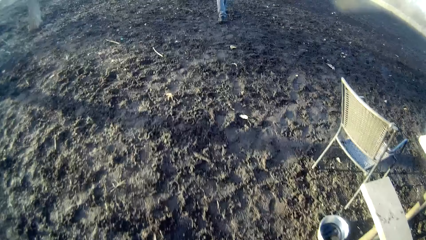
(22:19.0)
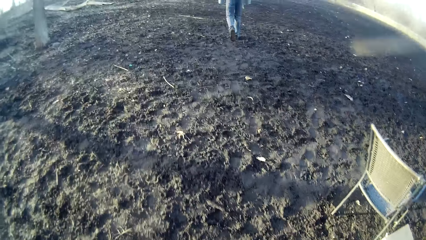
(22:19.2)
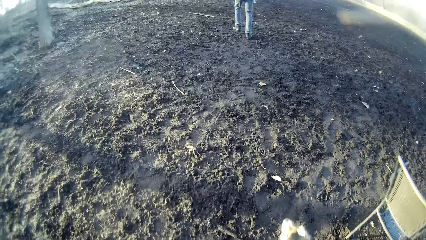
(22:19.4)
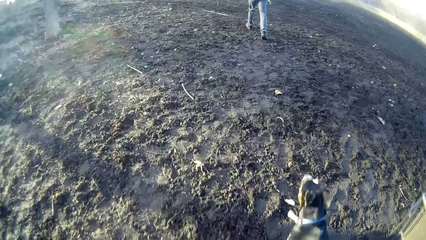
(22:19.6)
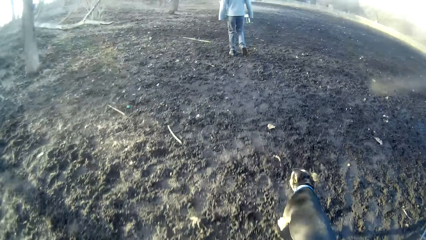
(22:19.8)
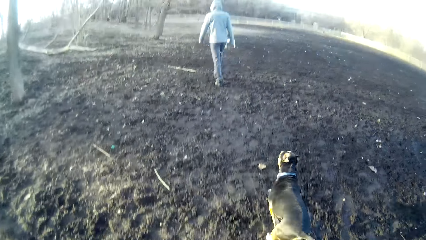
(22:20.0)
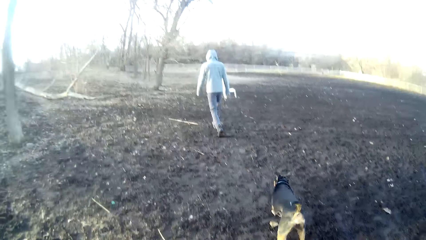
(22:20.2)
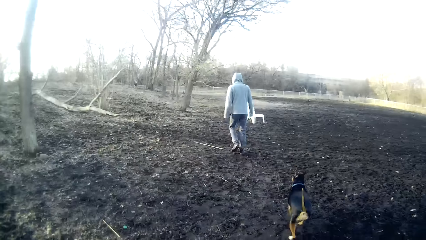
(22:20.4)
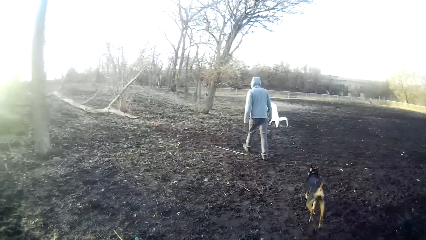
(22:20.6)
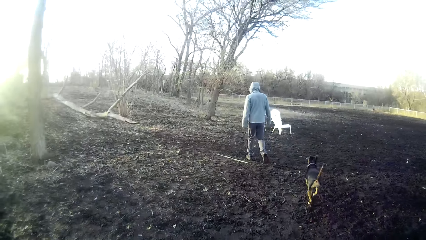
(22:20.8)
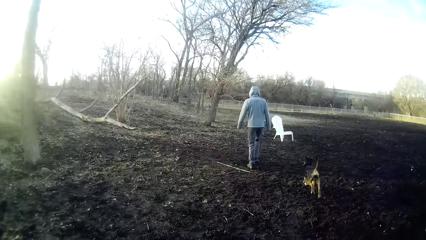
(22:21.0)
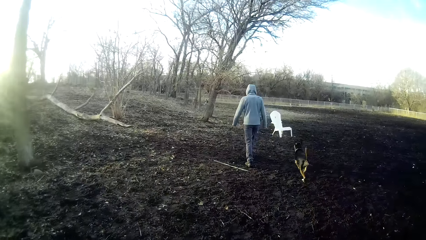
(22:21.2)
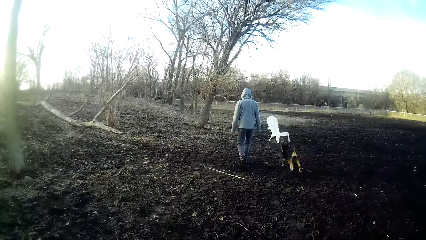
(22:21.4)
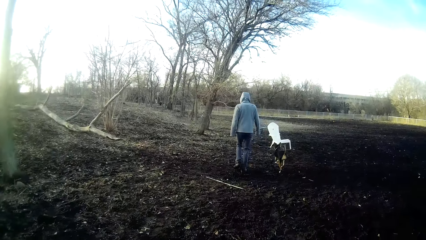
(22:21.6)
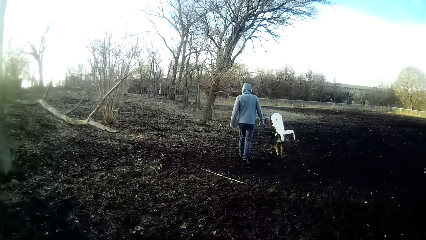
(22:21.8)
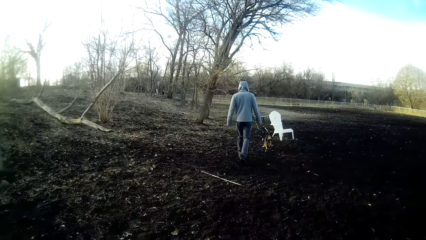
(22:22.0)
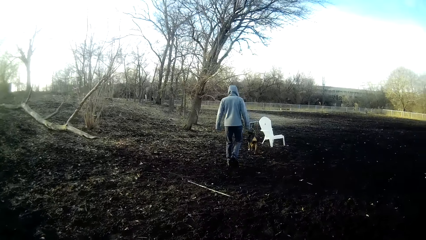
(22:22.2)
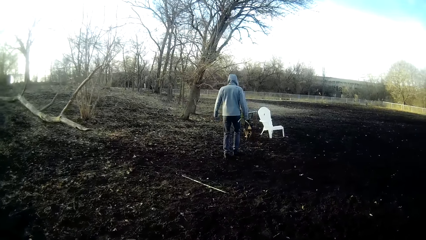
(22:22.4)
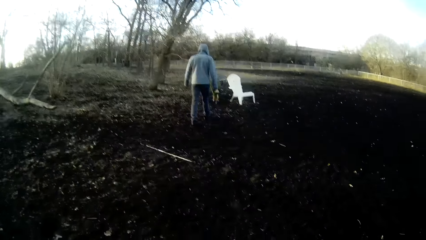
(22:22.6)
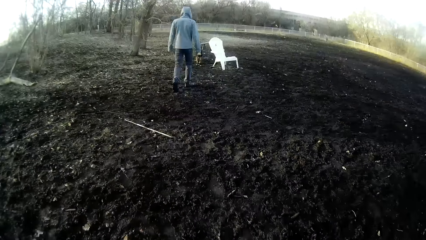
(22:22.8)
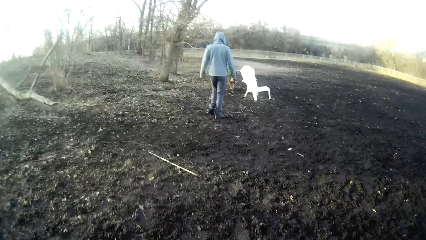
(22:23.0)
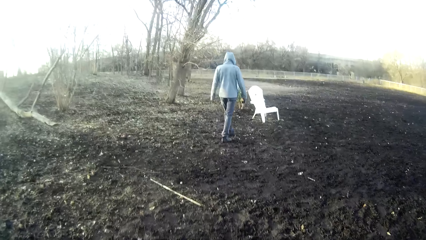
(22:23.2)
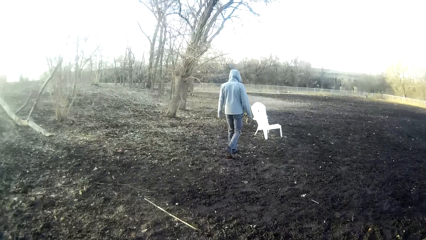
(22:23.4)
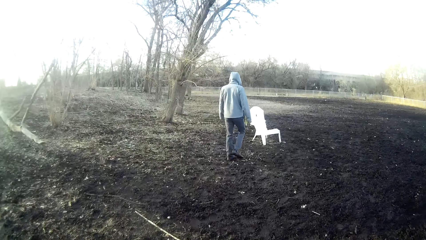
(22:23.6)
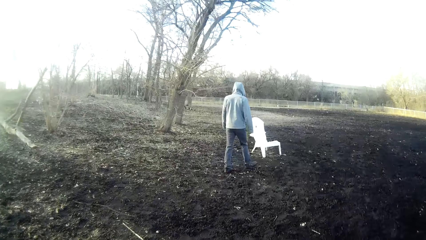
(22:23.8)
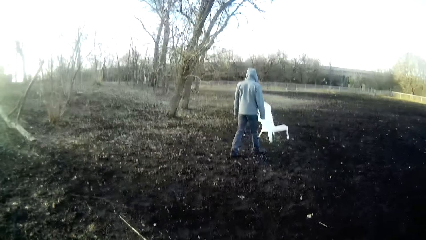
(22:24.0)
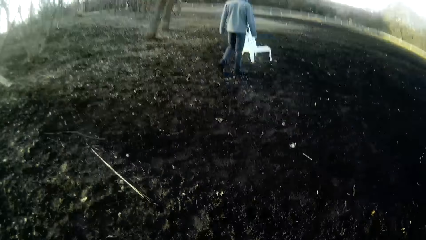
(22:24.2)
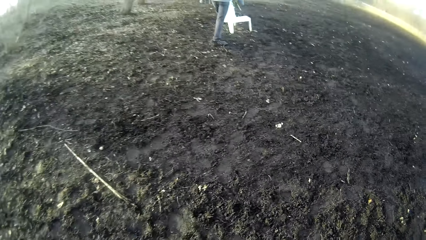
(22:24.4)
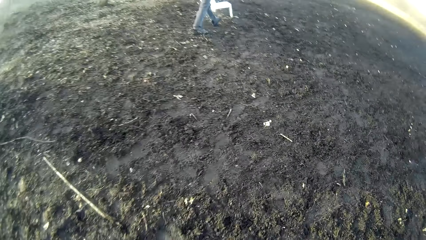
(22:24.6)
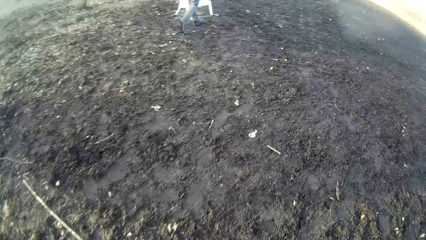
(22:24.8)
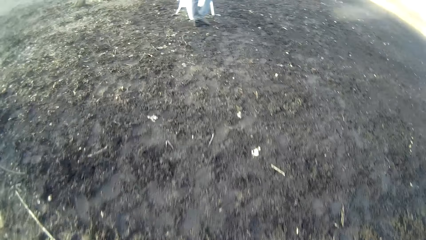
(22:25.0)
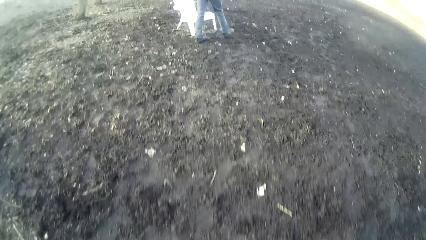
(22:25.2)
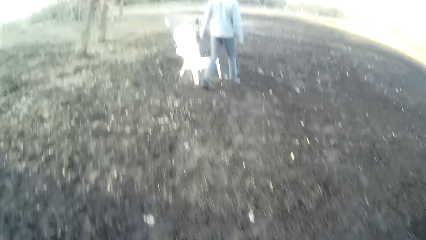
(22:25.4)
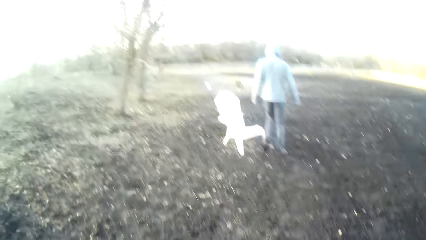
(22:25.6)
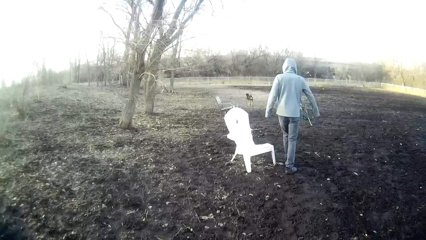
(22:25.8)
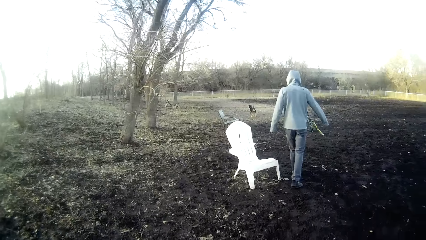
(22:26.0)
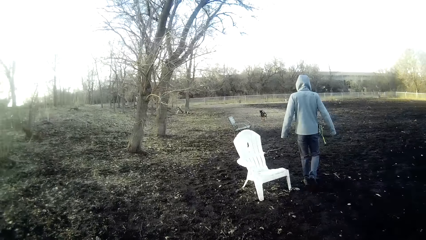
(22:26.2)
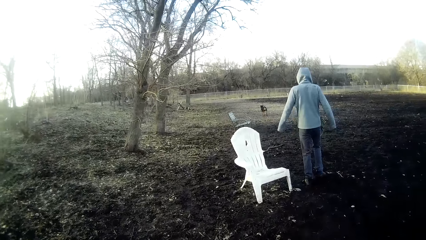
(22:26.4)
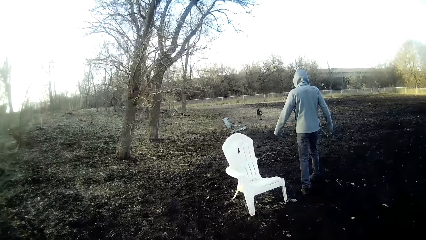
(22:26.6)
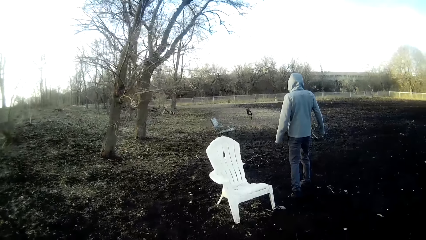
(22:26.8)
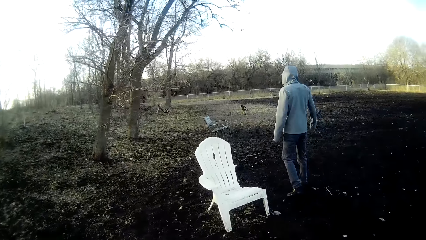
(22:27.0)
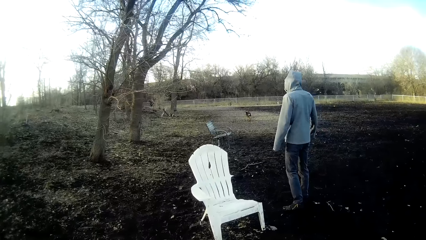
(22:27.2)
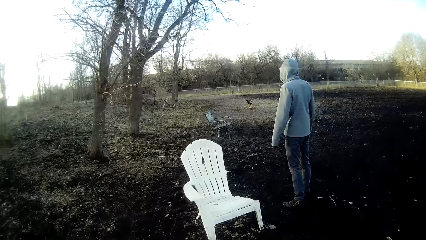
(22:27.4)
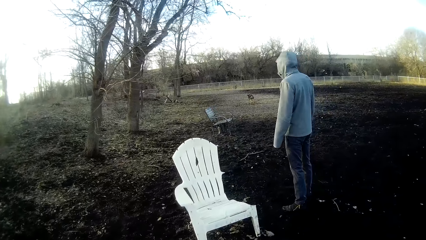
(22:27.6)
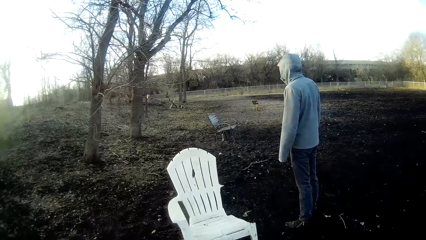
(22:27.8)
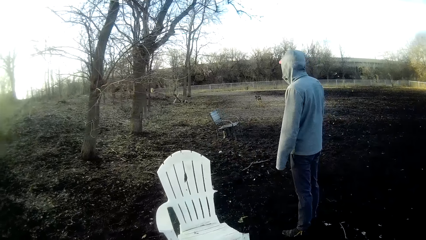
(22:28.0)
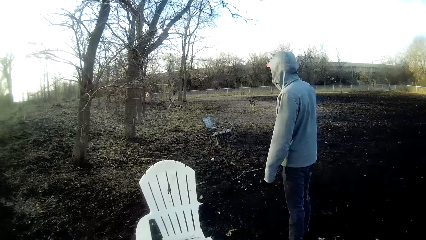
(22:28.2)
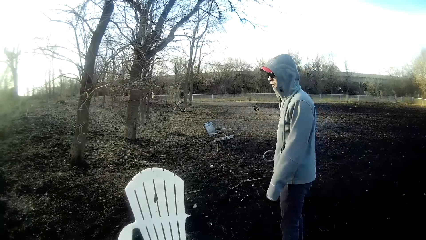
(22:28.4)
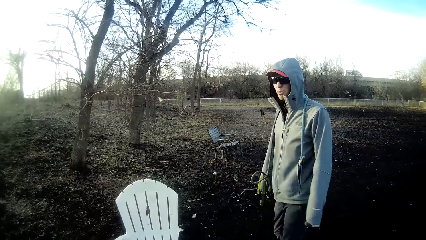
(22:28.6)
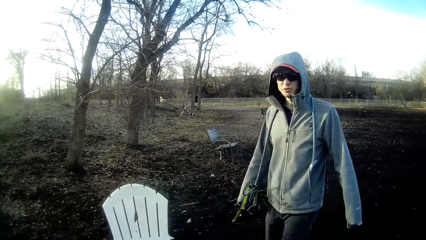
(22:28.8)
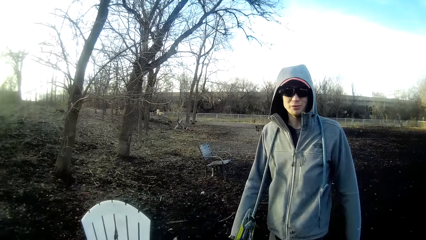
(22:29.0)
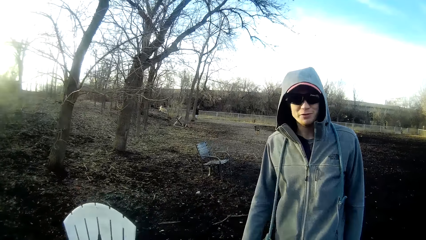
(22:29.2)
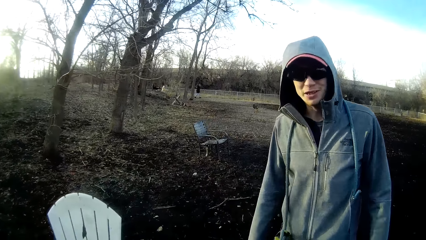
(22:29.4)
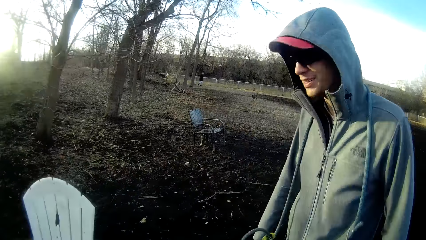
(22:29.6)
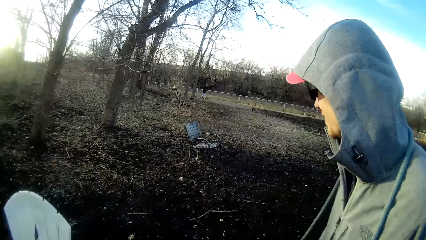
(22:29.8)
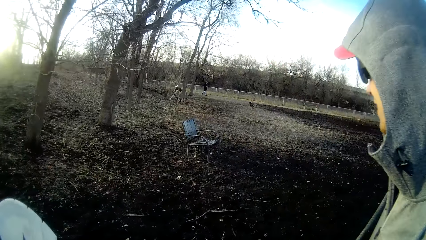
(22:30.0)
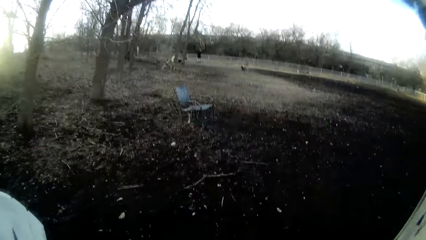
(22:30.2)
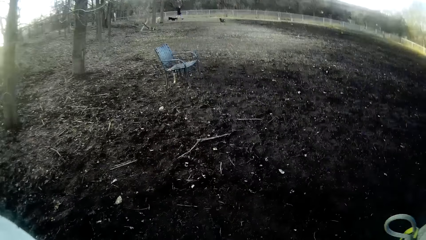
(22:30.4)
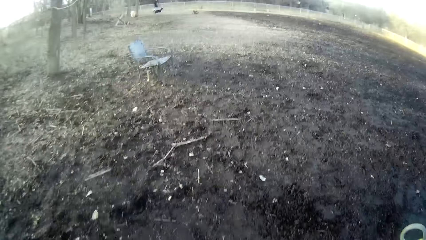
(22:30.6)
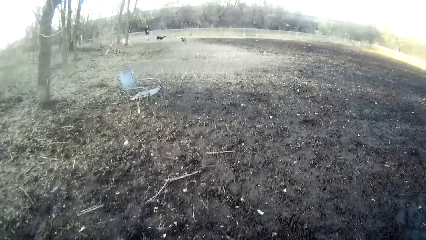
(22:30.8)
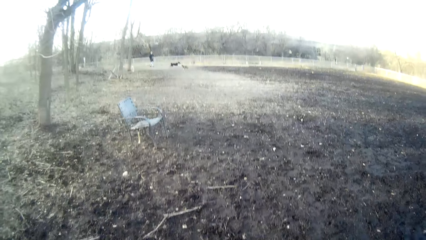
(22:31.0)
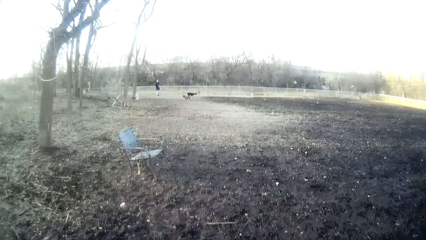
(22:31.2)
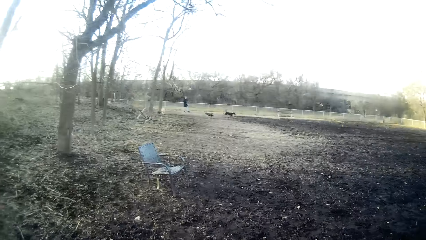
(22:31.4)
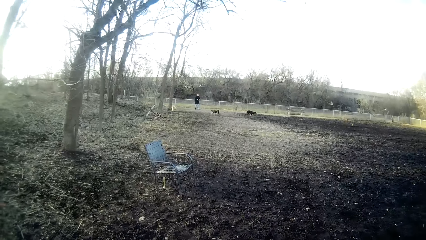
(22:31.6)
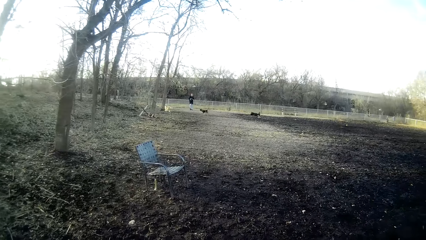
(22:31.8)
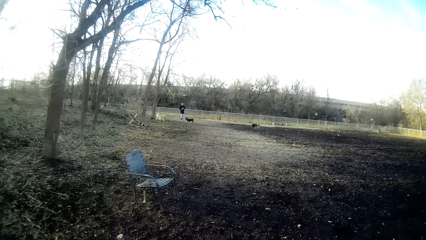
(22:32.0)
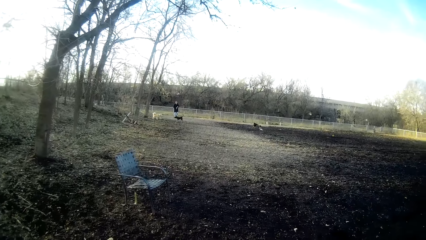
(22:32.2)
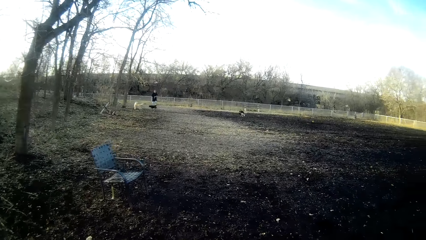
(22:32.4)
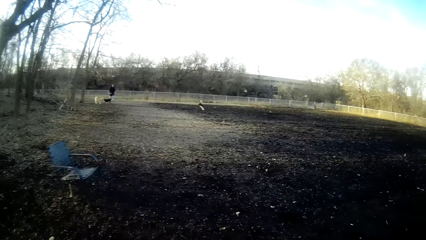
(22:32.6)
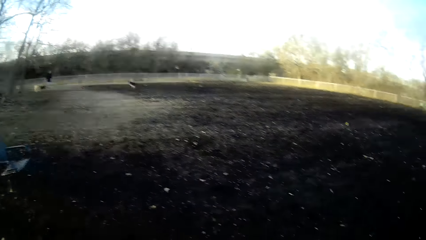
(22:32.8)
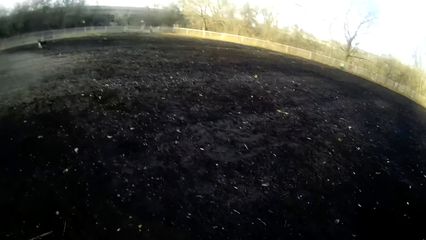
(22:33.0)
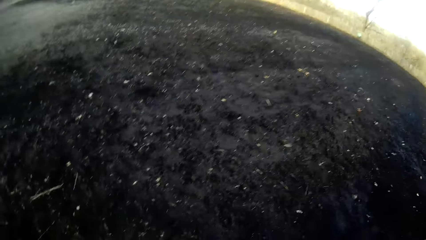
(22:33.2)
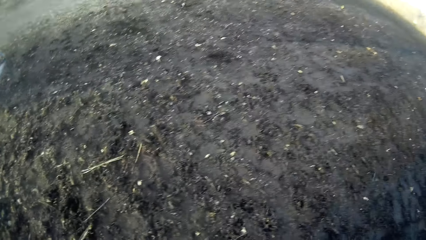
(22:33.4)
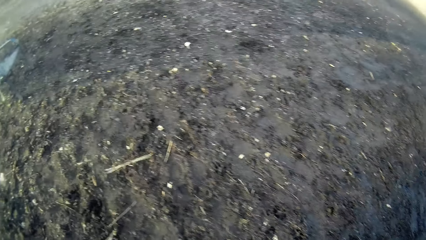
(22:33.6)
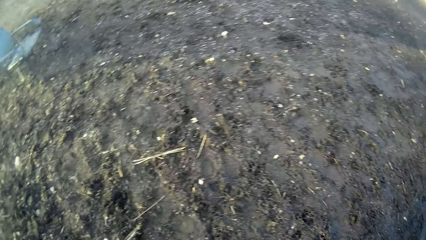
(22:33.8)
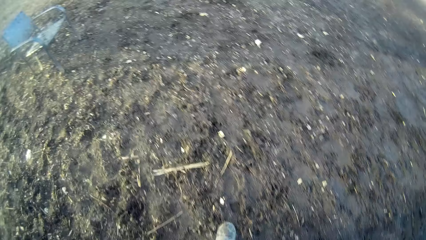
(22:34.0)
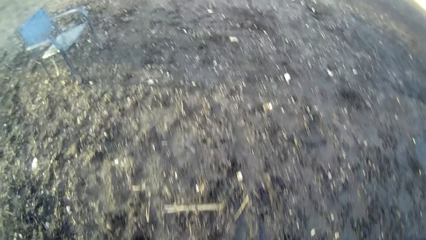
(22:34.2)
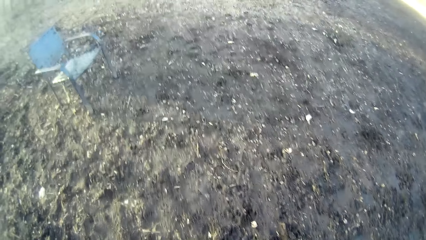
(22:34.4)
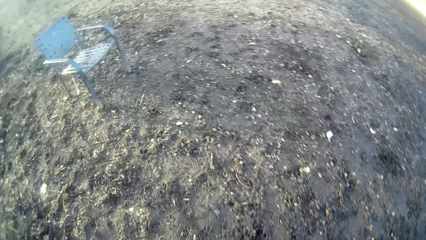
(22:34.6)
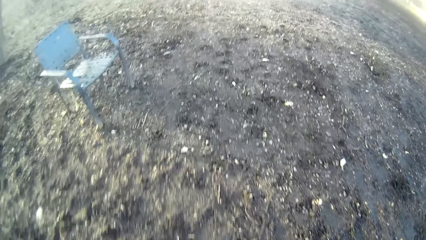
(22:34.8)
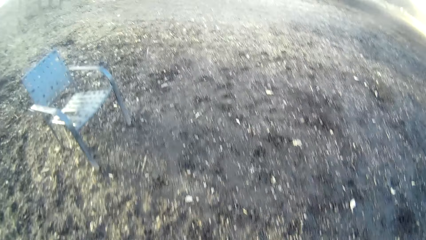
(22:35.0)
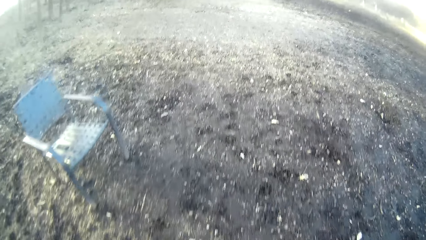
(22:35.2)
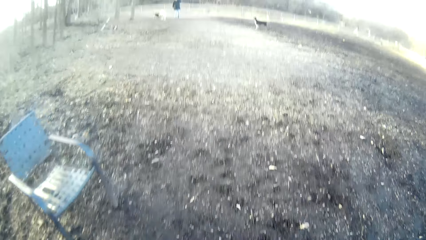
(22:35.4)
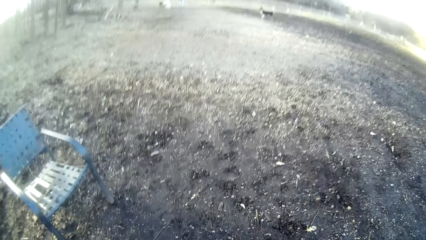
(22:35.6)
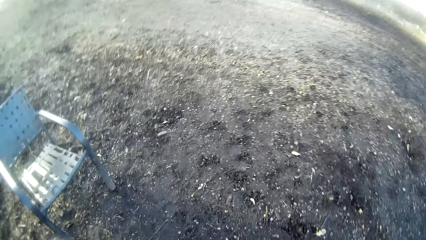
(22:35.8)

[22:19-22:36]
The dog runs around the field. A man stops walking. Another man walks onto the field. The first man turns around. The first man talks to the camera wearer. A dog walks onto the field. Another dog runs onto the field.
